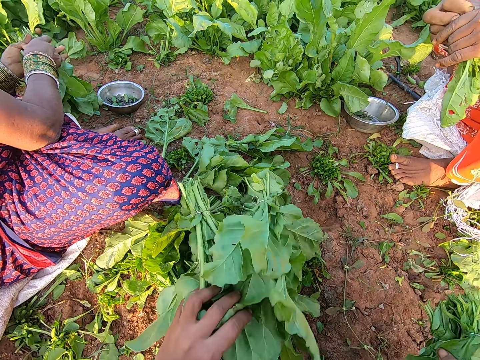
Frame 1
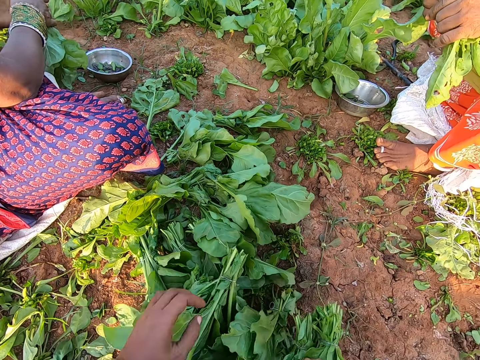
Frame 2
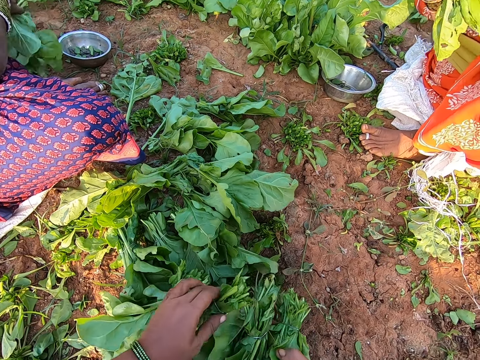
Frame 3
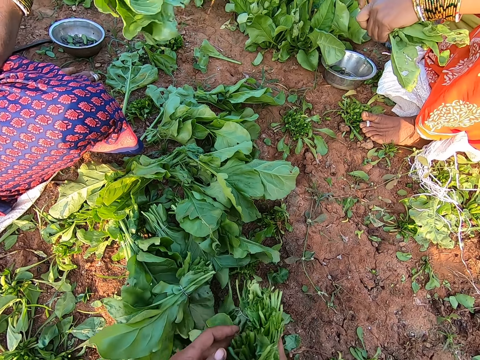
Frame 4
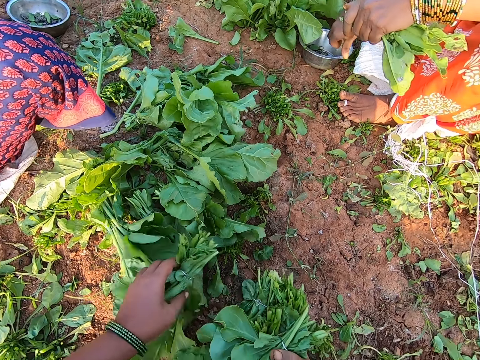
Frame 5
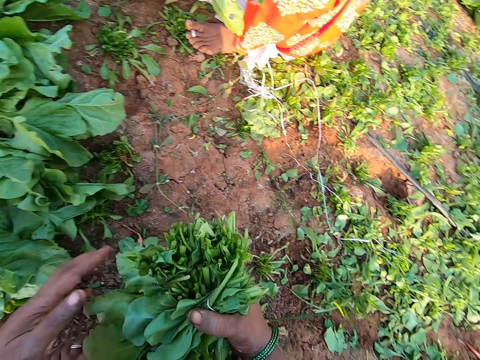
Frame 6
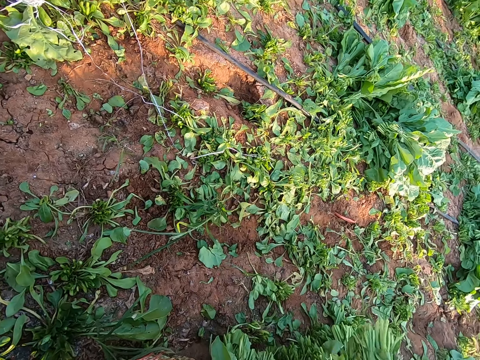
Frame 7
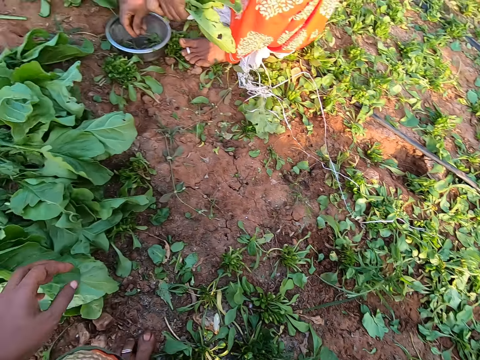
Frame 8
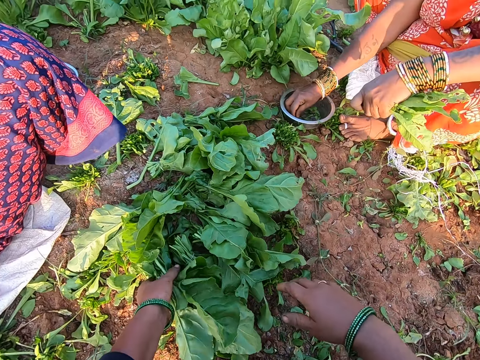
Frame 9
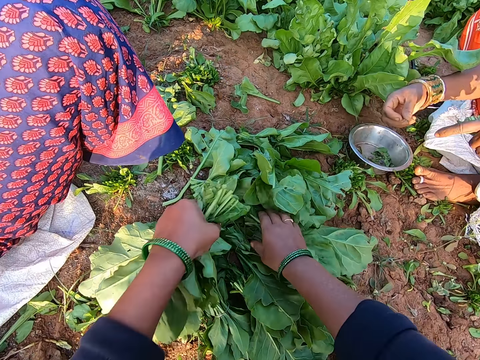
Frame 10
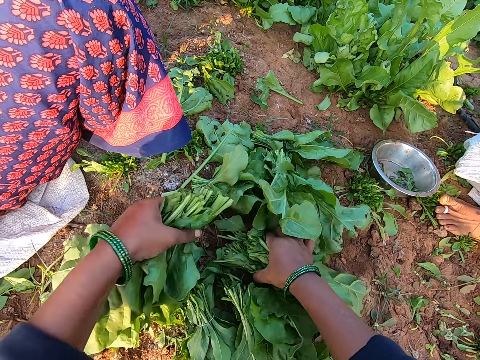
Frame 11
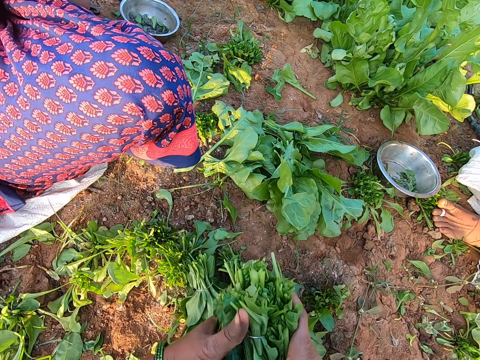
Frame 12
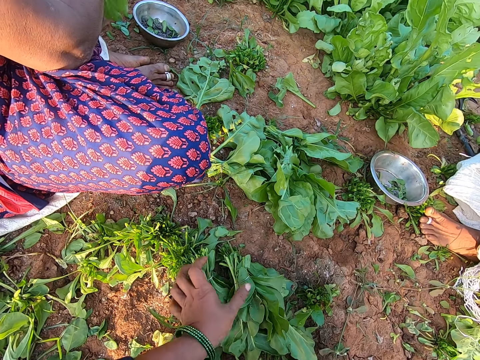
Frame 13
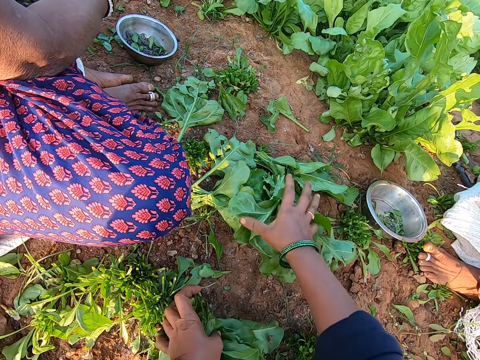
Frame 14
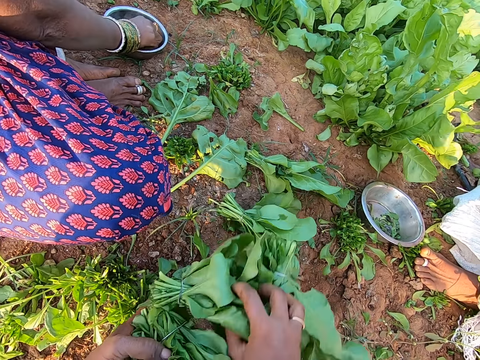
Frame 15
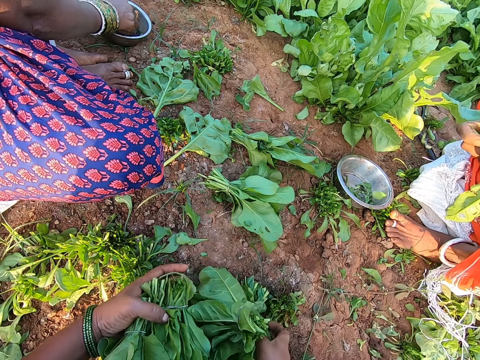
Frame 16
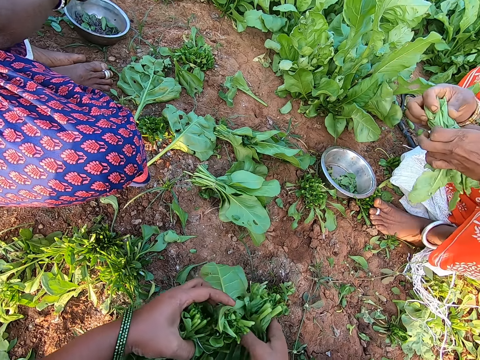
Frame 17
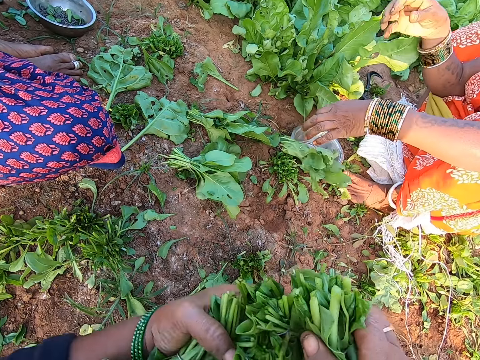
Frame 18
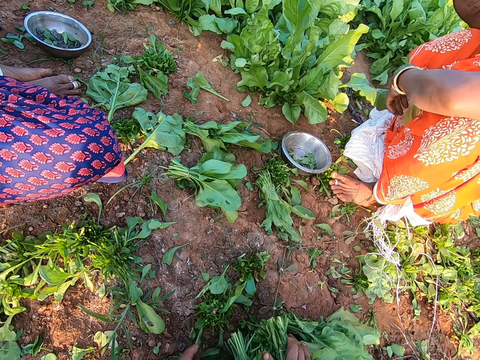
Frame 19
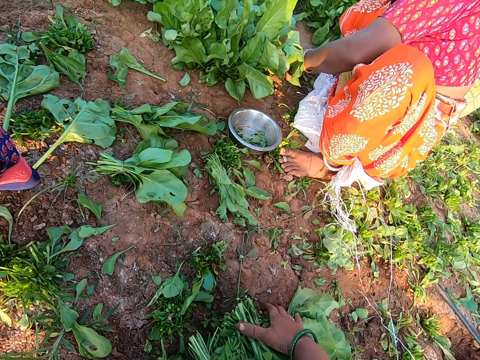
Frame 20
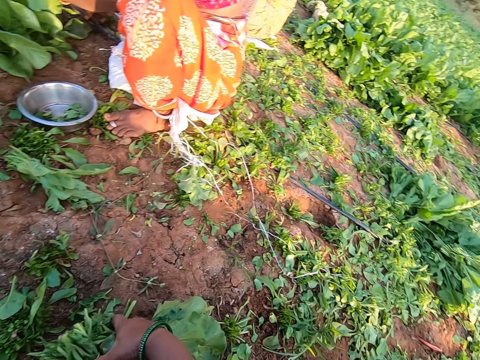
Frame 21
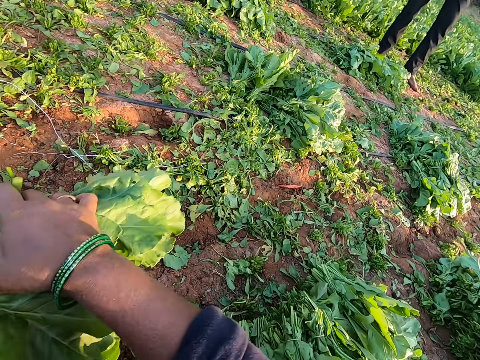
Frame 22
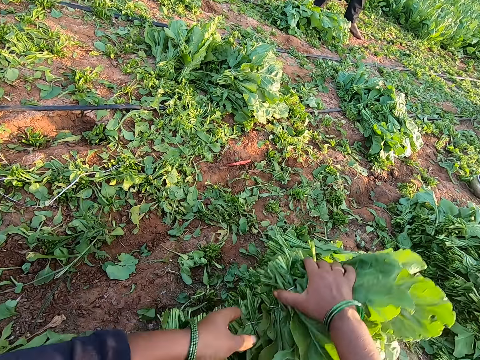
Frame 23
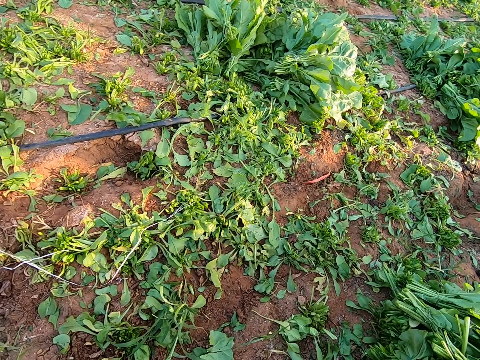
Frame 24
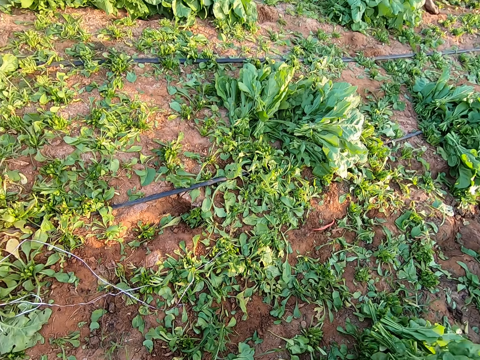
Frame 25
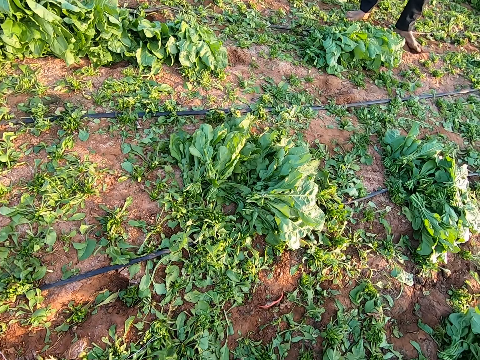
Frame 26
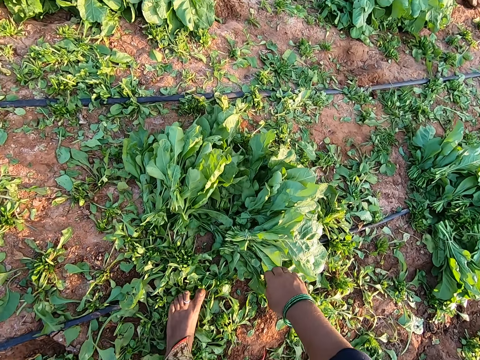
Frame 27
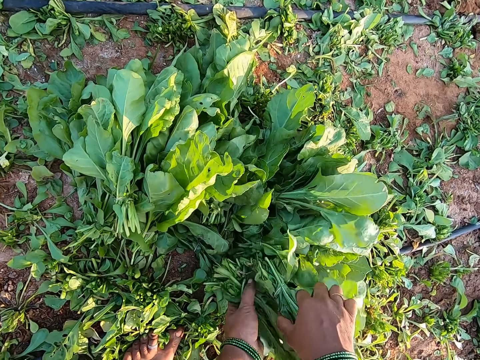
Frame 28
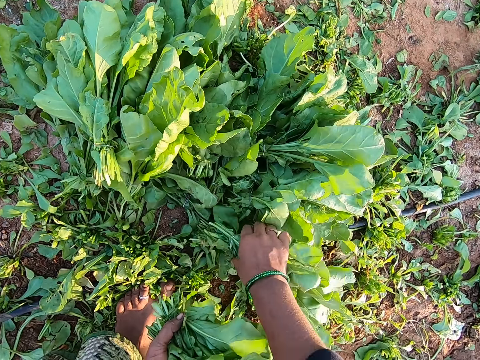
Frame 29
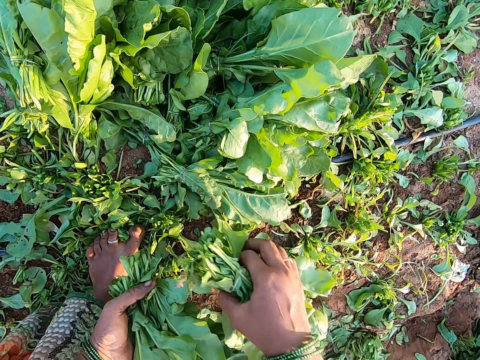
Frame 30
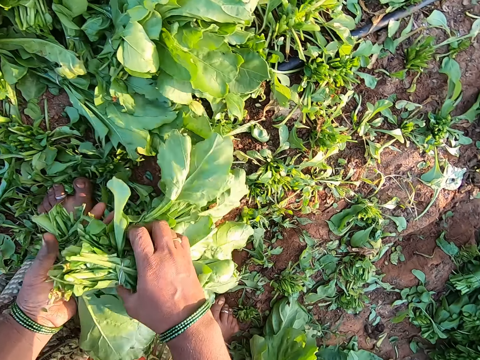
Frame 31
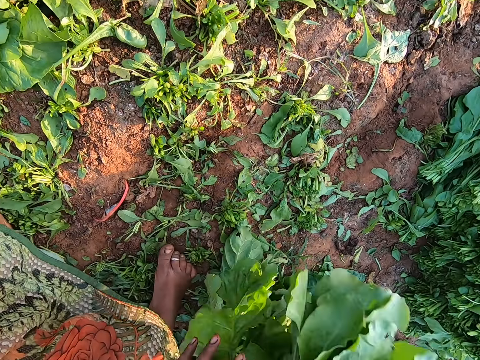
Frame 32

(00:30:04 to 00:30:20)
The camera wearer pulls a vegetable with her left hand. A woman holds a vegetable with her hands. The camera wearer packs a vegetable from the ground with her hands. She places the vegetable in her right hand on the vegetables on the ground. Another woman picks a rubber band from a stainless plate with her right hand. The camera wearer picks a vegetable from the vegetables on the ground with her left hand. She picks a vegetable from the vegetables on the ground with her right hand. She passes the vegetable in her left hand to her right hand. She picks a vegetable from the vegetables on the ground with her left hand. She picks a vegetable from the vegetables on the ground with her right hand. The first woman picks a rubber band from the stainless plate with her right hand. The camera wearer holds the vegetable with her hands. The first woman holds a vegetable in her hands. The other woman drops the vegetable in her left hand on the ground. The camera wearer places the vegetable in her hands on the vegetables on the ground. She packs the vegetables from the ground with her hands. She places the vegetable in her hands on the vegetables on the ground. A man talks. The camera wearer walks. She packs vegetables from the ground with her hands.

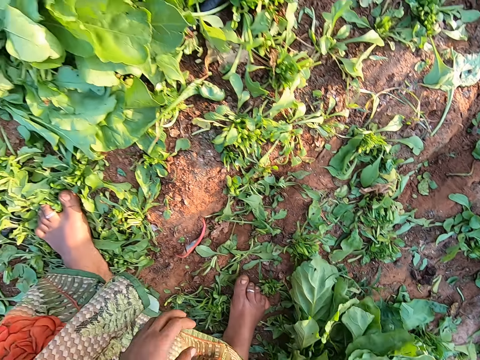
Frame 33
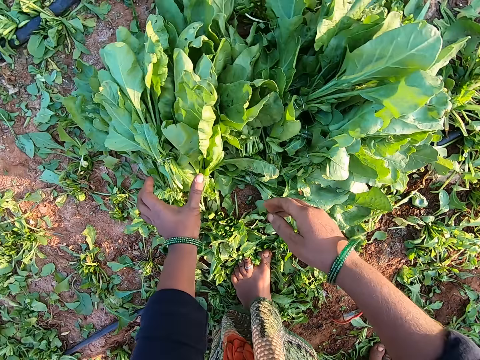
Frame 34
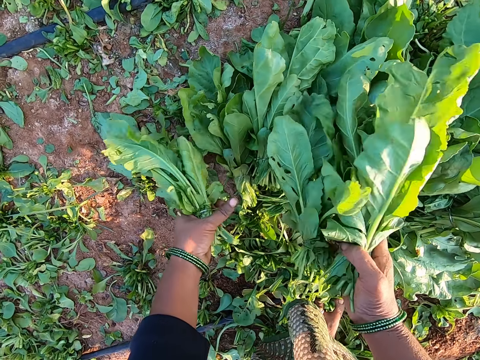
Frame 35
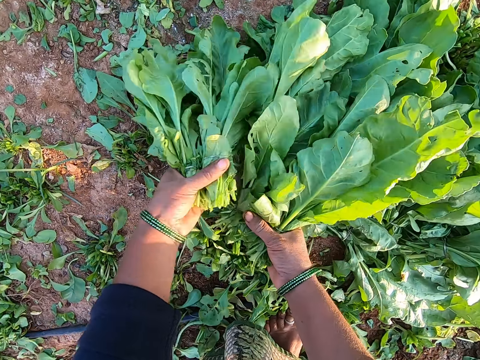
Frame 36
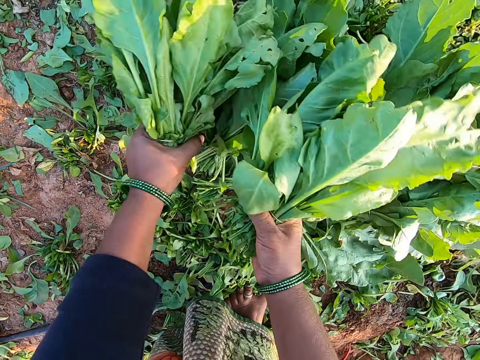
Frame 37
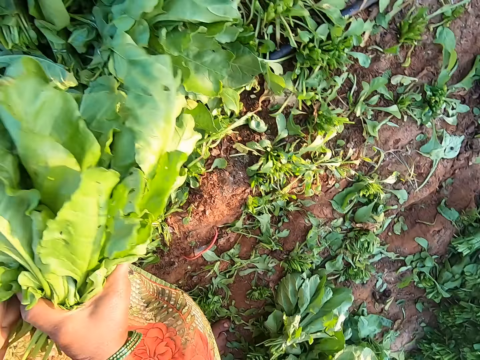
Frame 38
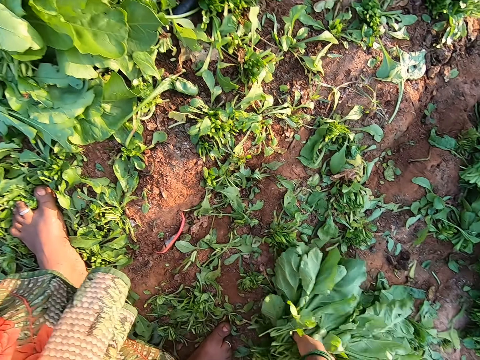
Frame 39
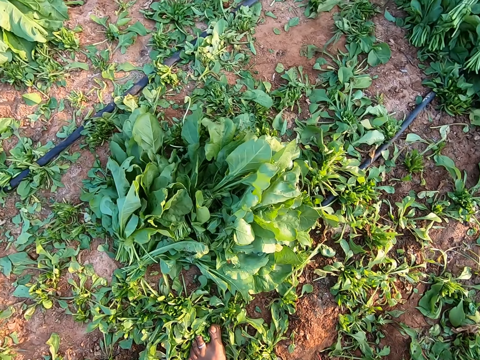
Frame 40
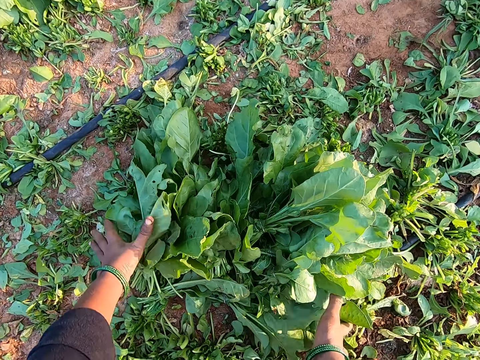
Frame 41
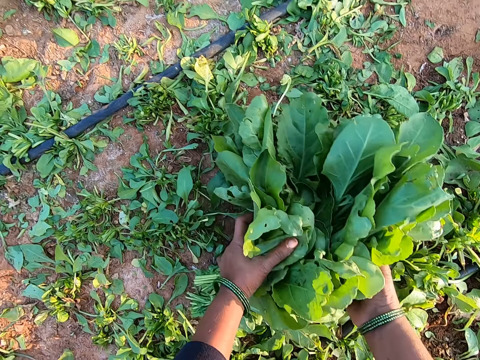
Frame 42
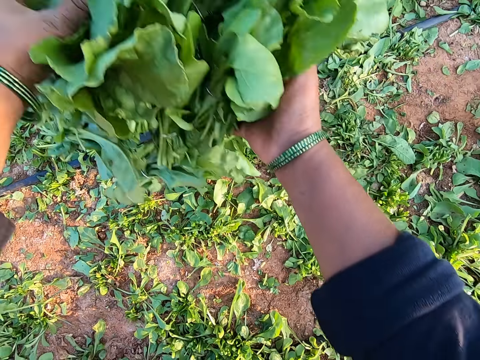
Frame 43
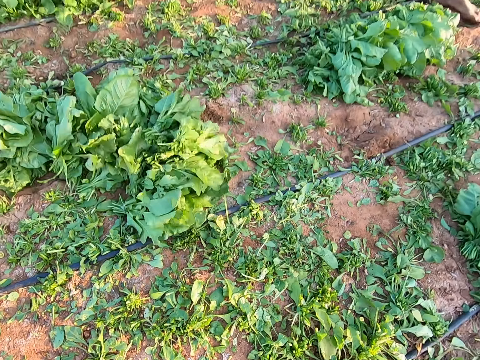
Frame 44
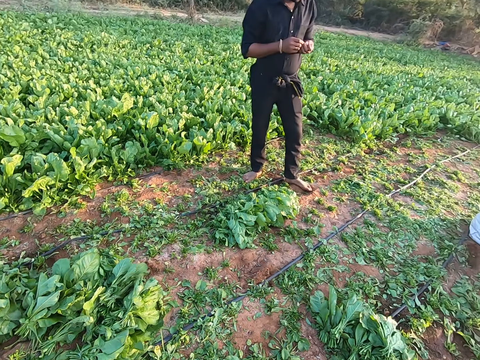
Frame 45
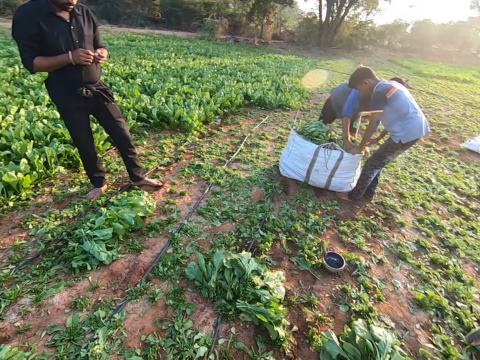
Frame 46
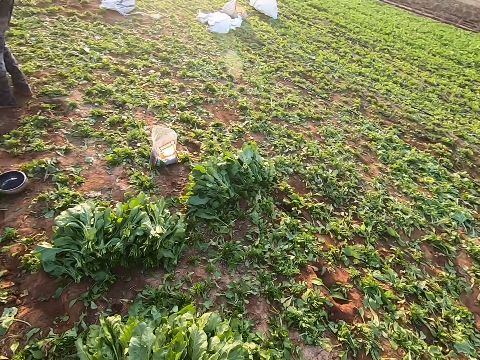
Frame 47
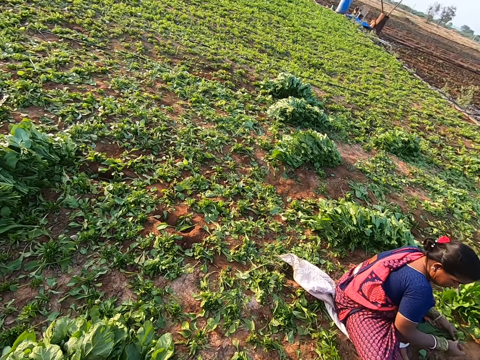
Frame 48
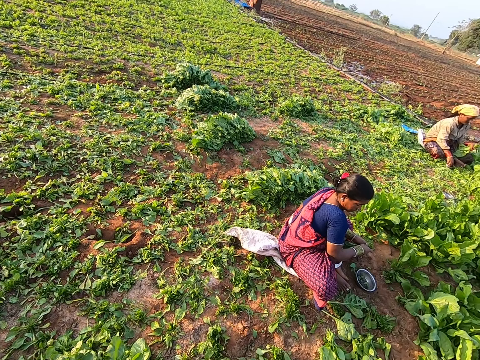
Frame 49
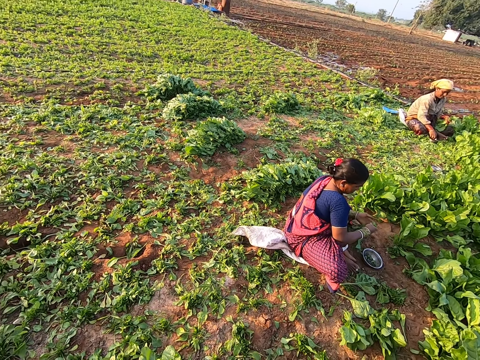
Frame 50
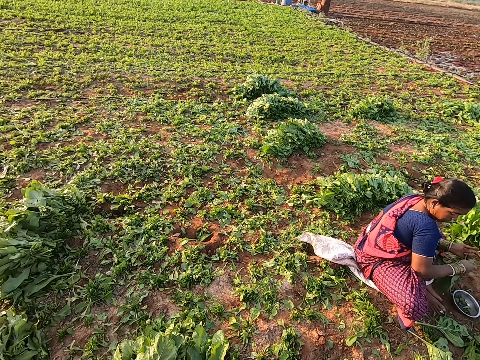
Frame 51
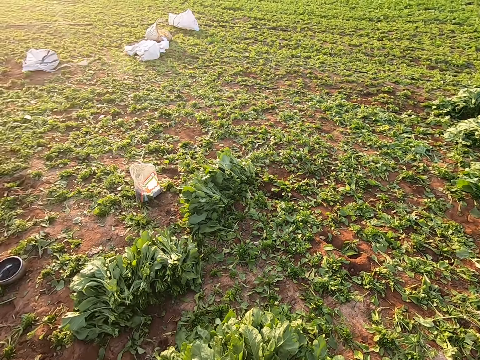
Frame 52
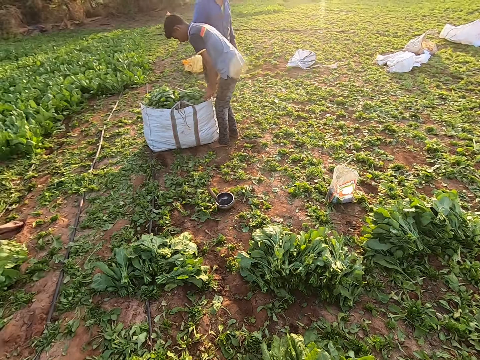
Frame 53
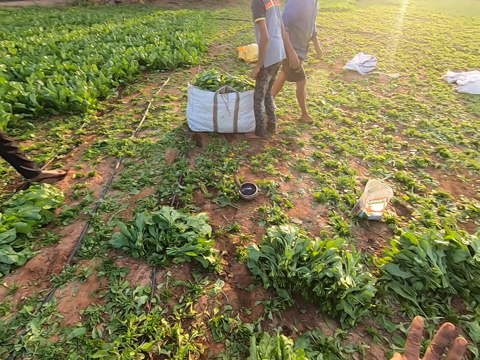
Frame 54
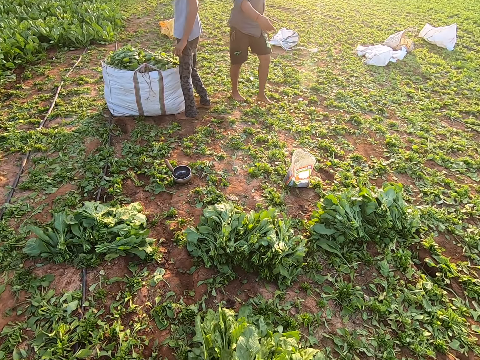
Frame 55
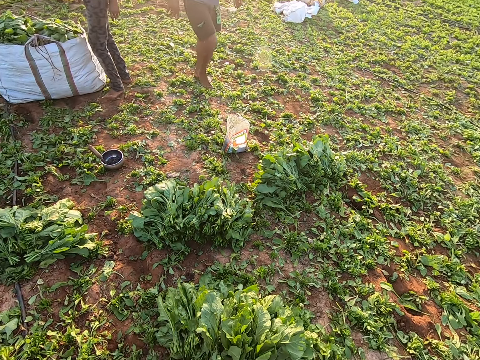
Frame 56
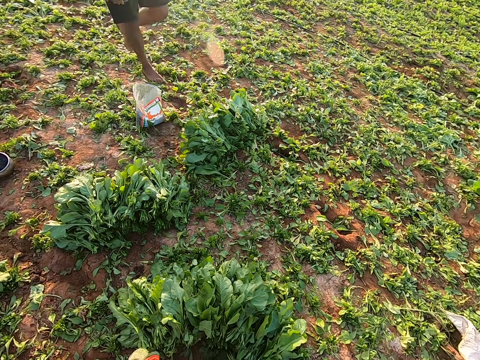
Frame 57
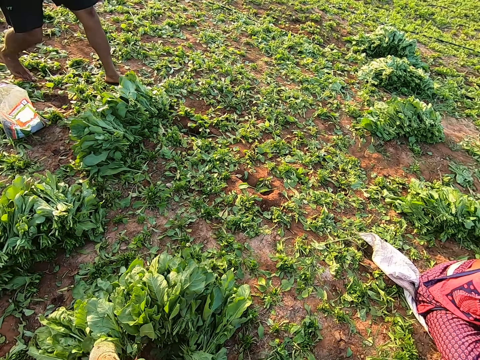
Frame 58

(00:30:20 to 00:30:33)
The camera wearer places the vegetable in her hands on the ground. She packs vegetables from the ground with her hands. She passes the vegetable from her left hand to her right hand. She places the vegetable in her right hand on the vegetables on the ground. She packs the vegetable from the ground with her hands. She drops the vegetable in her hands on the ground. A man holds a bag on the farmland with his hands. The camera wearer looks around. The man interacts with the camera wearer.
